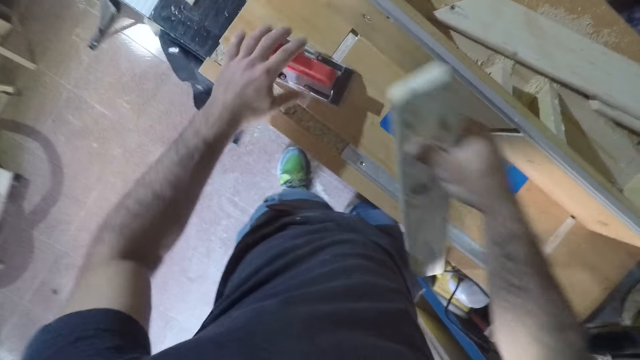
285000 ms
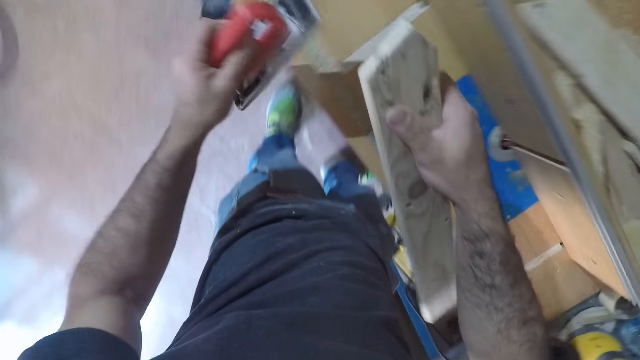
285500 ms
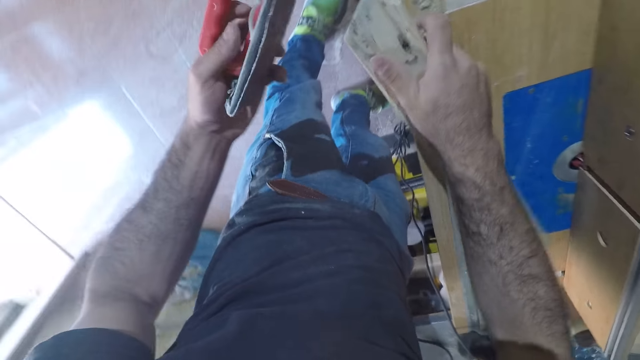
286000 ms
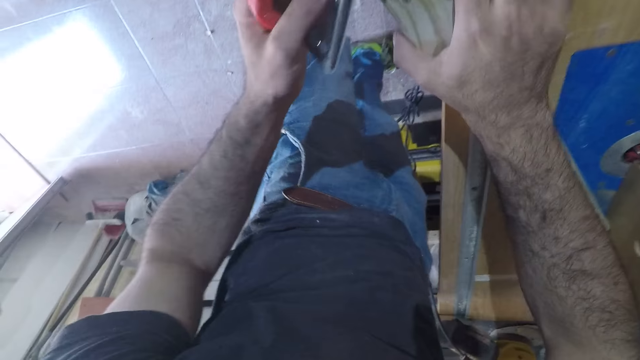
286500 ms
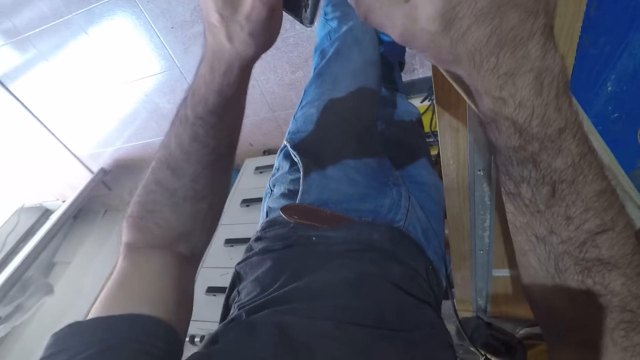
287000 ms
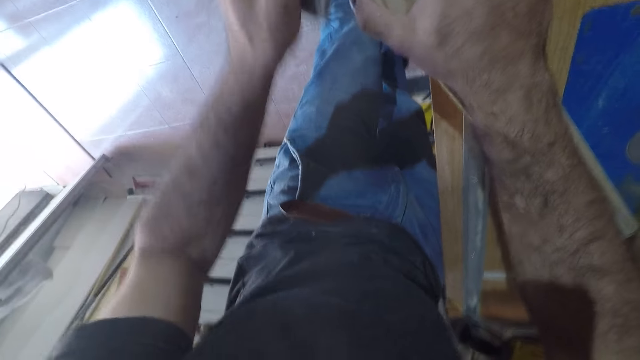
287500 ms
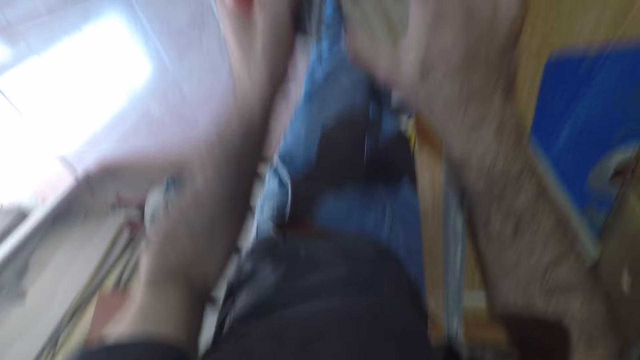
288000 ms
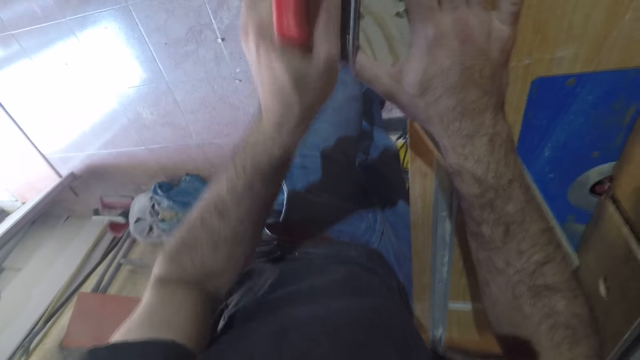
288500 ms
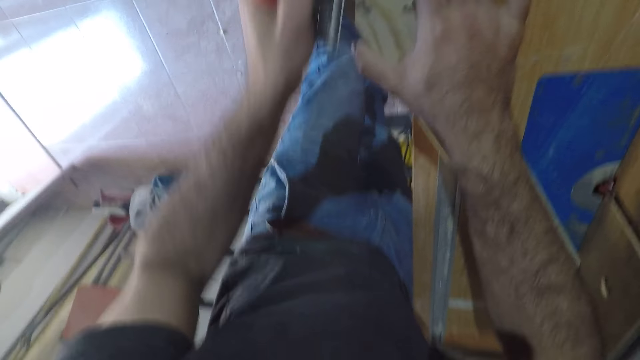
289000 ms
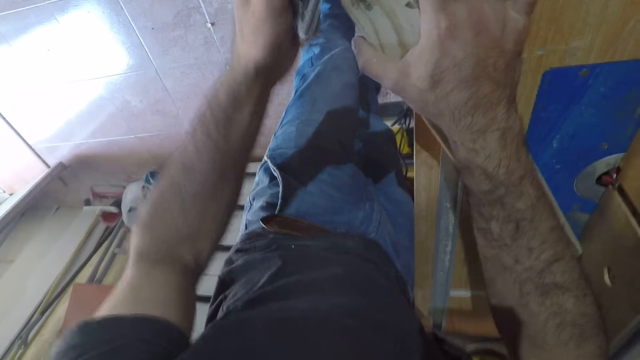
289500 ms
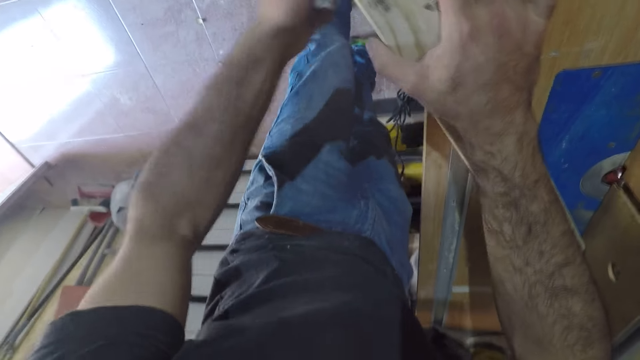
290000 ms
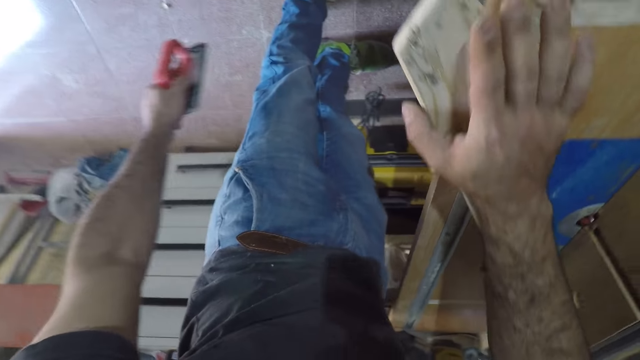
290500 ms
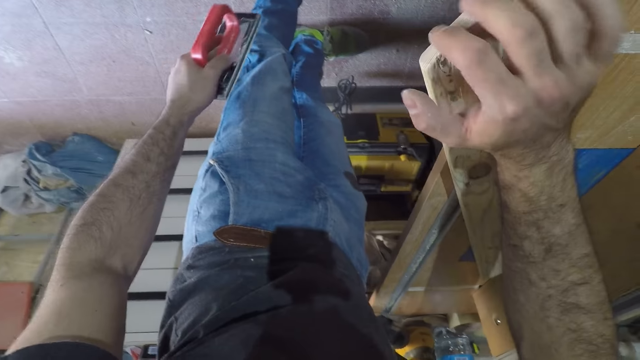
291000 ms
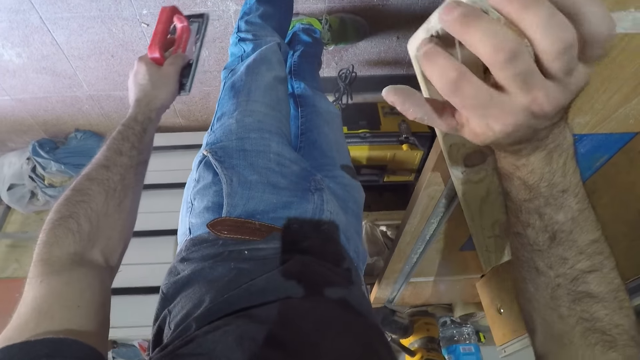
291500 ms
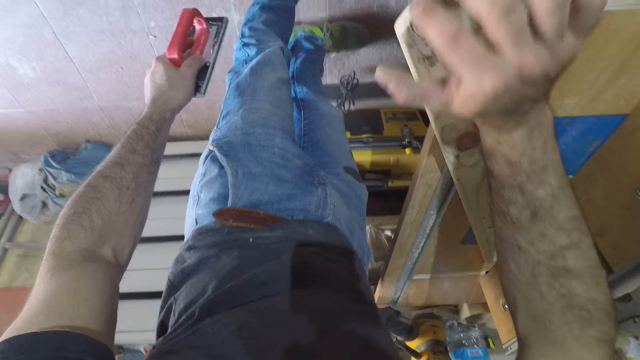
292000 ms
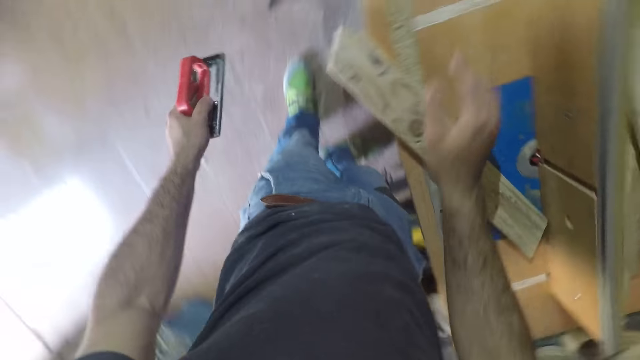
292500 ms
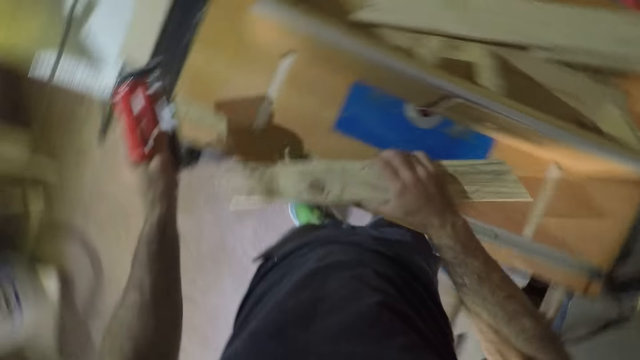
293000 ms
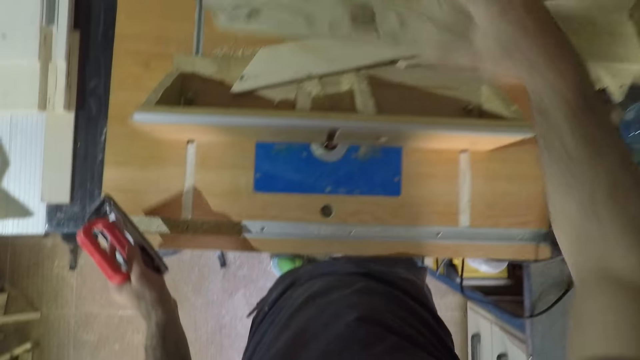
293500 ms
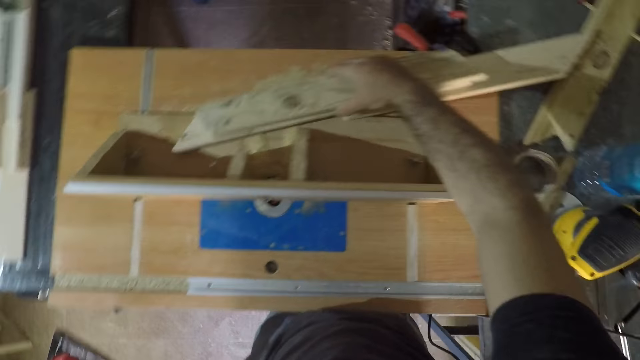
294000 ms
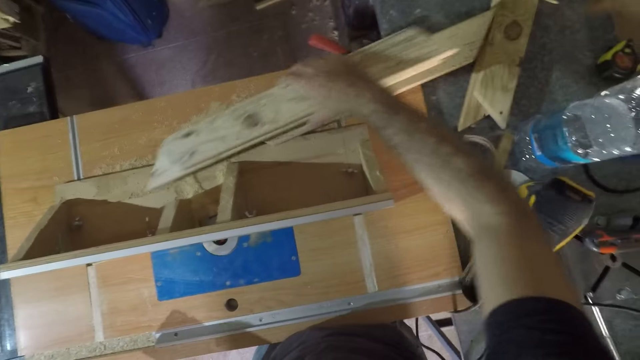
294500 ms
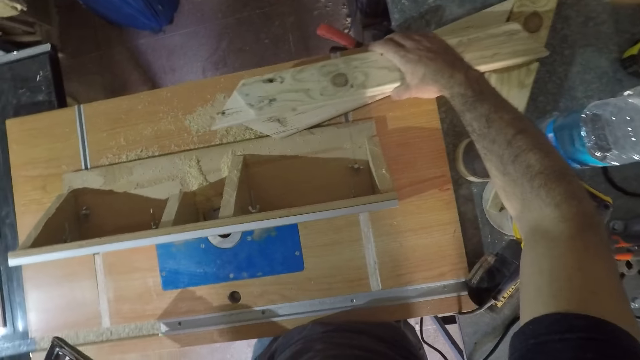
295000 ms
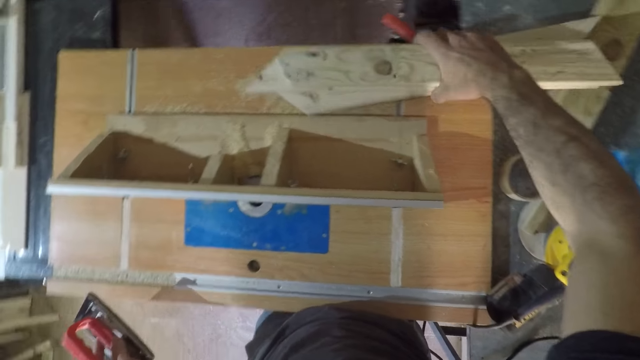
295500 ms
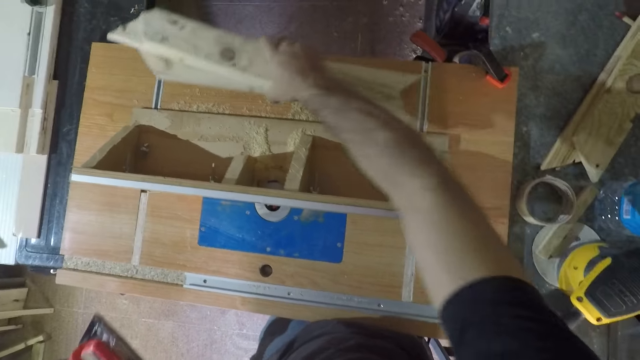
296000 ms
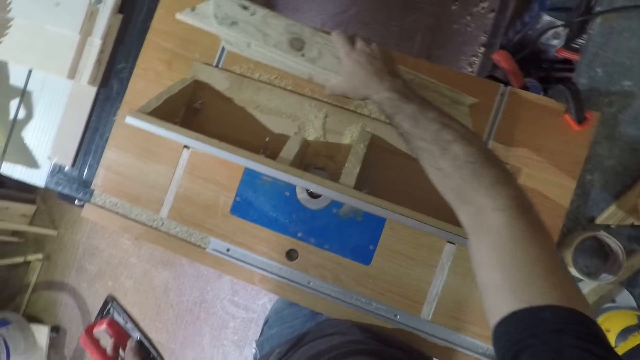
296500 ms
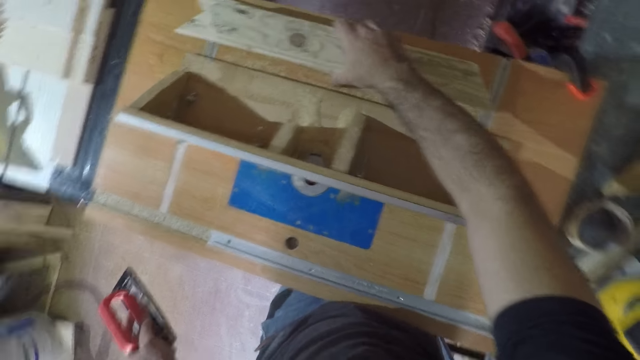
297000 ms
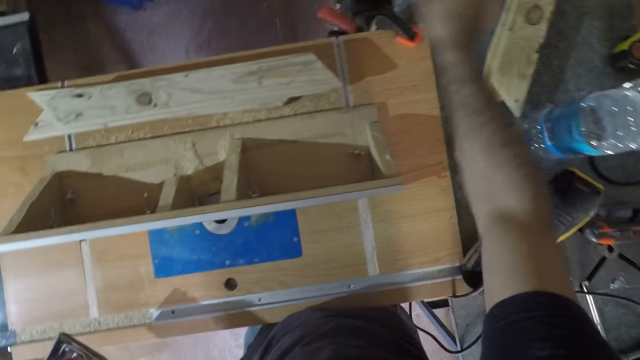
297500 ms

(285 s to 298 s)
The camera wearer picks up the hand sander with his left hand. He lays the wood in his right hand down on a table. He smoothens the wood with the hand sander on the table. He stops scrubbing the piece of wood. He smoothens the wood with the hand. He touches the edge of the piece of wood with his right hand. He picks up the wood with his right hand. He puts down the piece of wood on top of blocks of wood. He adjusts the woods from the right to the left side. He picks up the blocks of wood and puts down the blocks of wood slightly to the left.

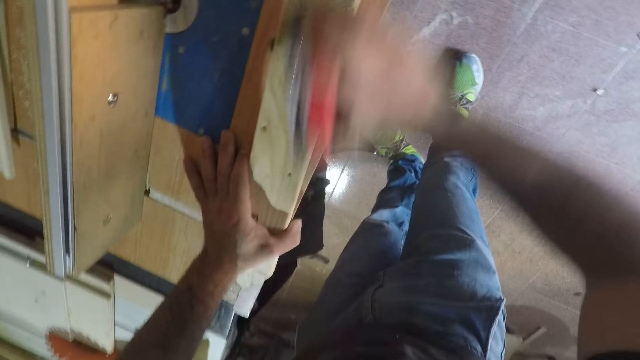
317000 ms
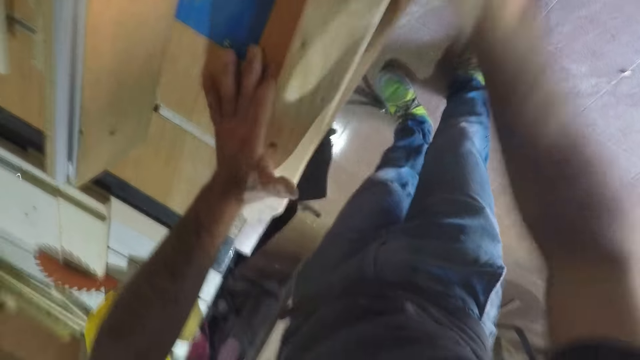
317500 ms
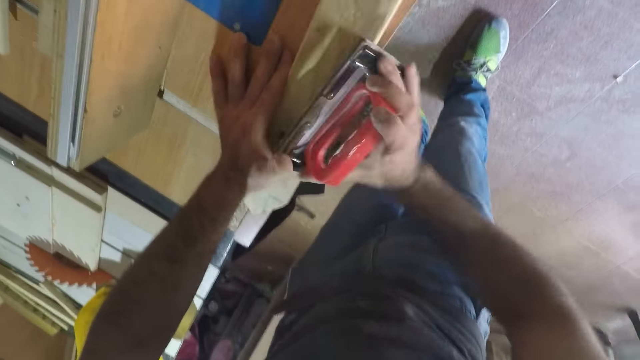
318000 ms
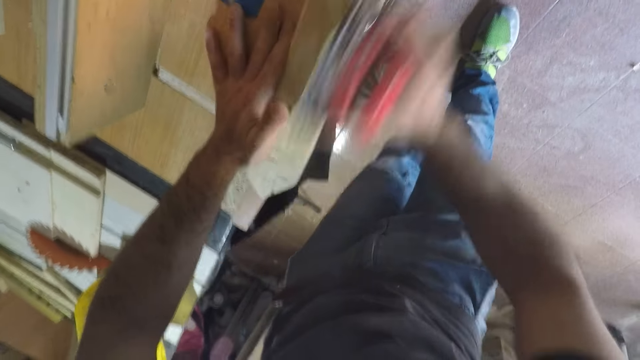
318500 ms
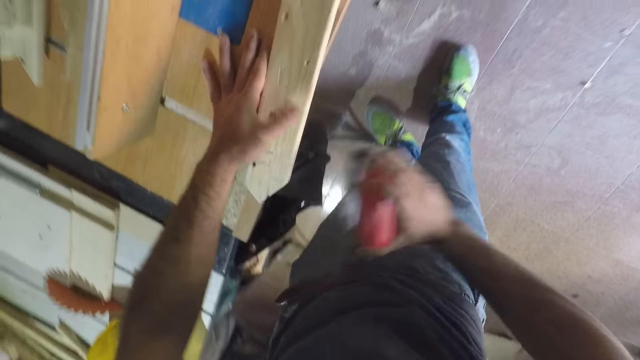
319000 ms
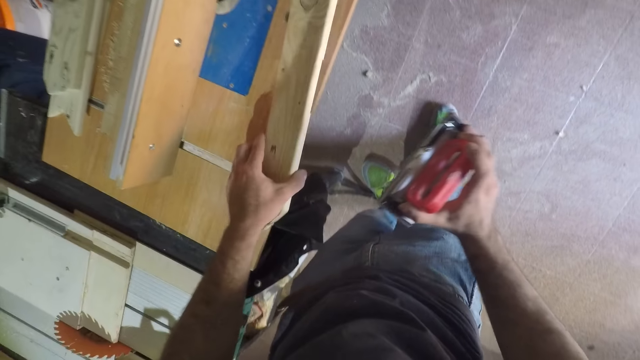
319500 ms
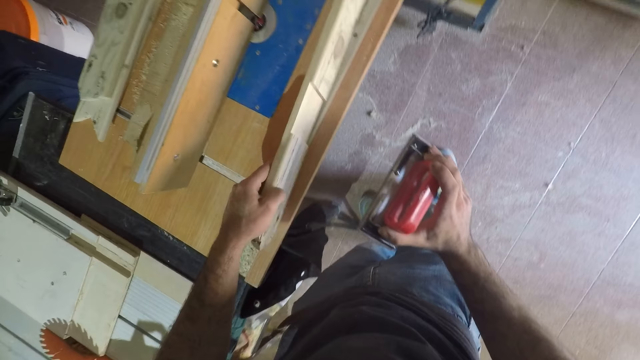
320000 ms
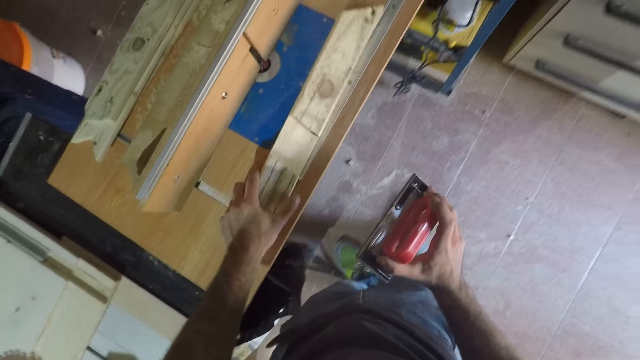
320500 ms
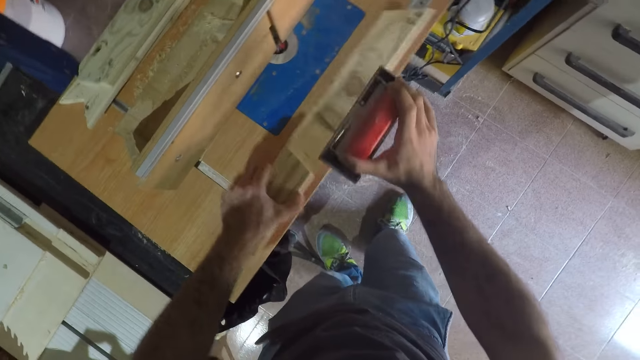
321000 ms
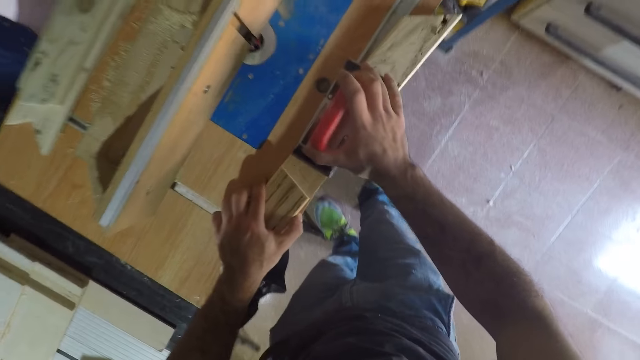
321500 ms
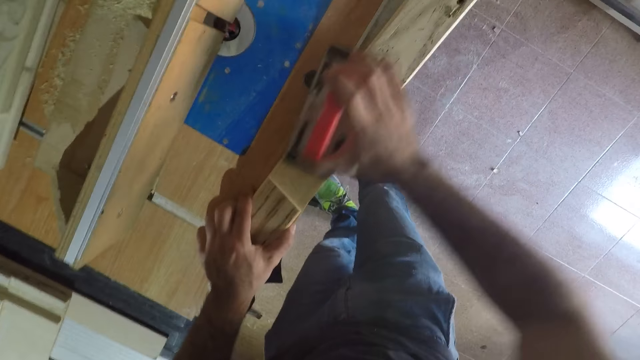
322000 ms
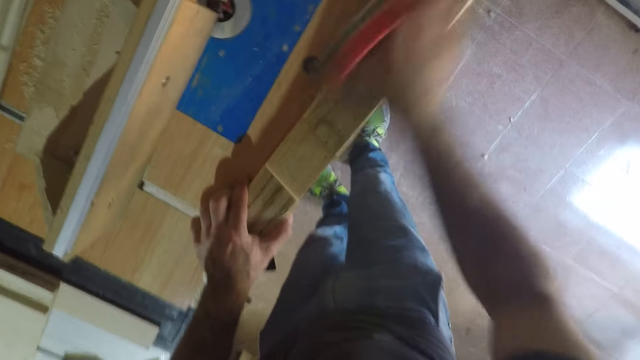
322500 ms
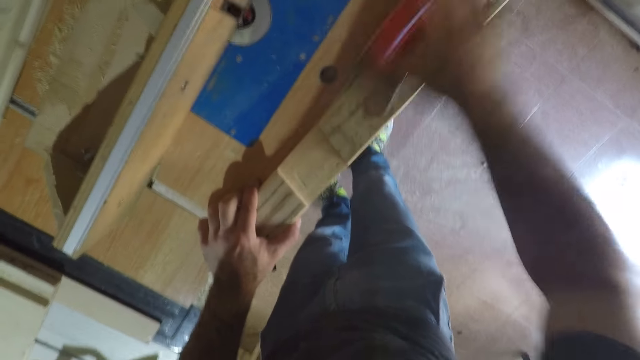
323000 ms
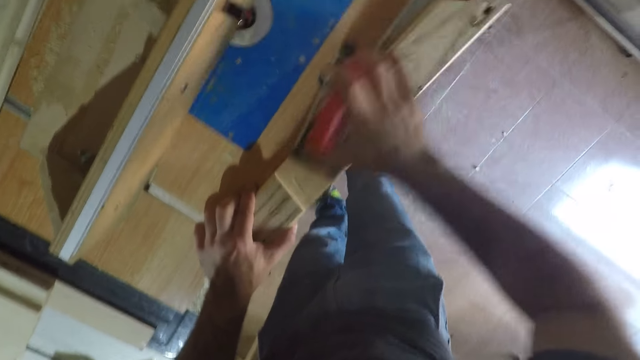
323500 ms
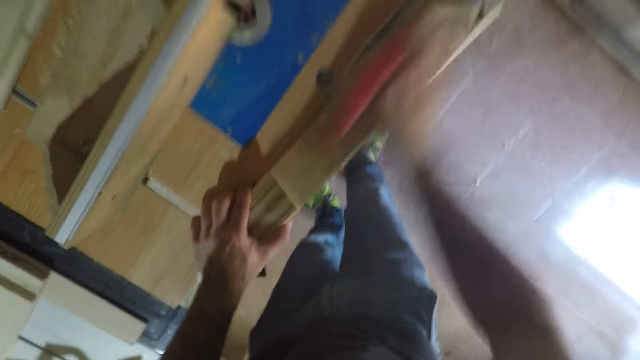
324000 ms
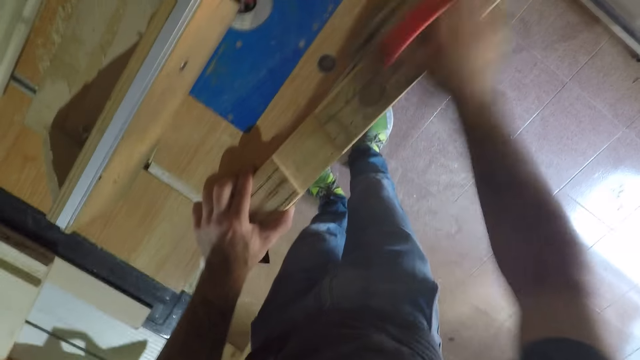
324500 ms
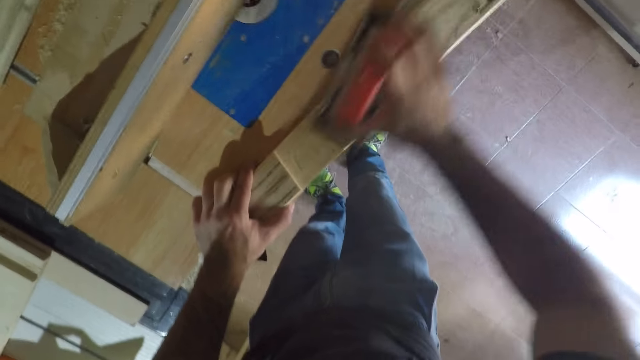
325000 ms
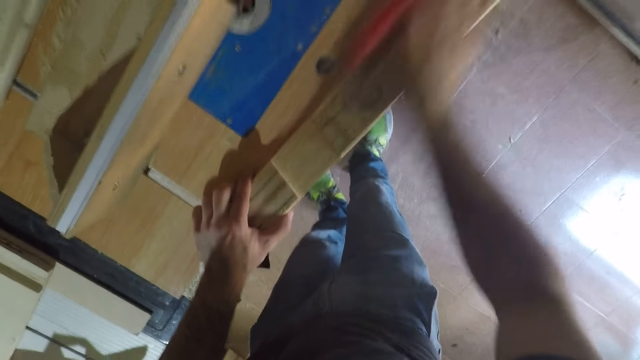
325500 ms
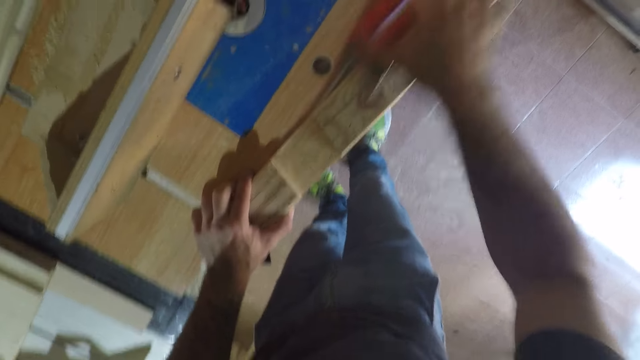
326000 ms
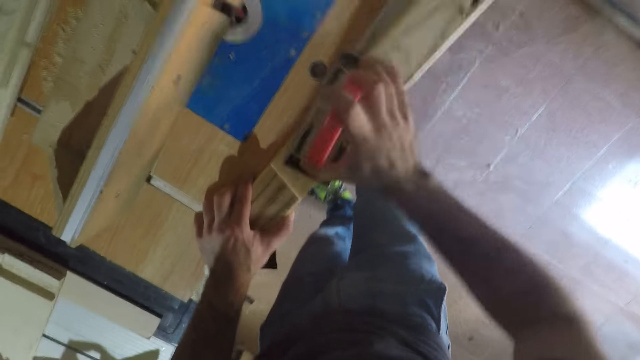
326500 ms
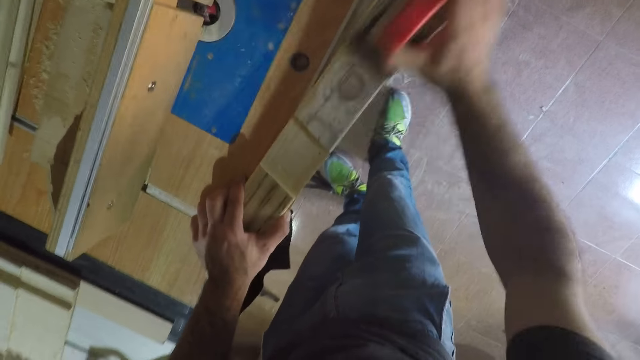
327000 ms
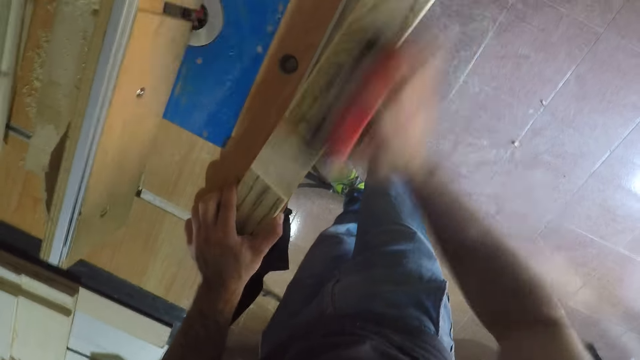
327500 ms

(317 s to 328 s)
The camera wearer stops scrubbing the piece of wood. They turn the piece of wood to its opposite side. They scrub the piece of wood.
